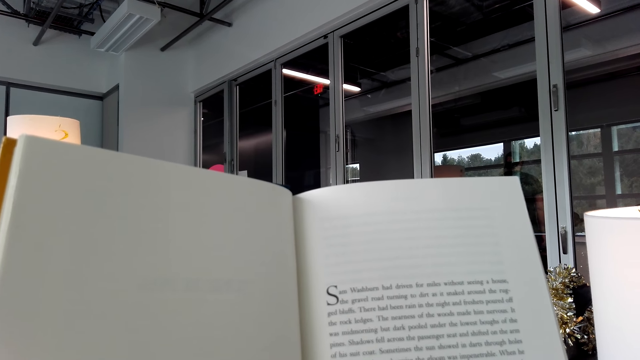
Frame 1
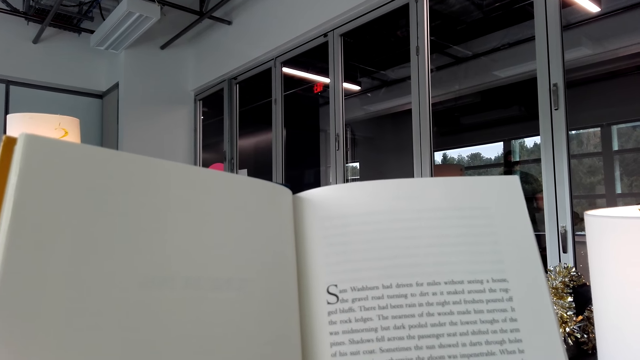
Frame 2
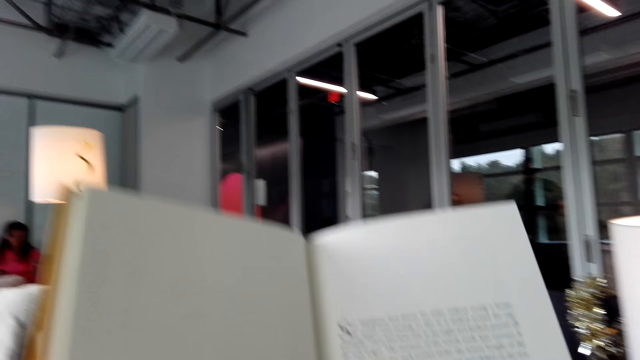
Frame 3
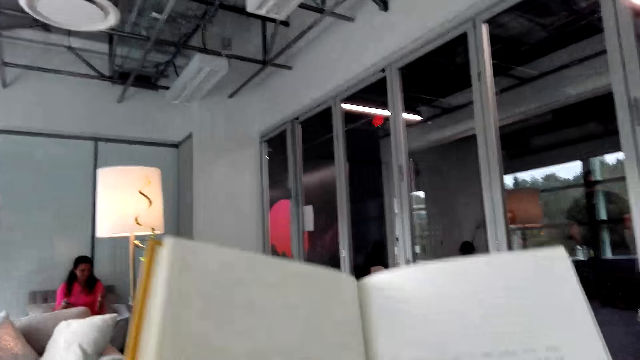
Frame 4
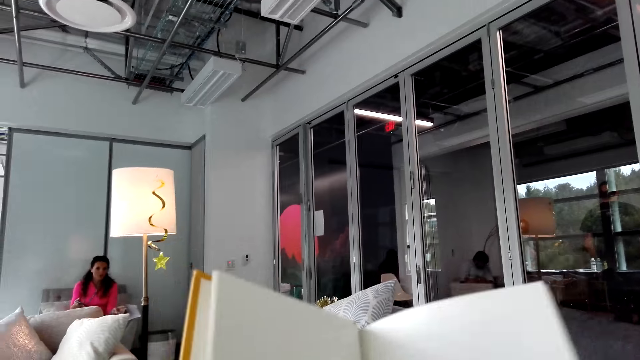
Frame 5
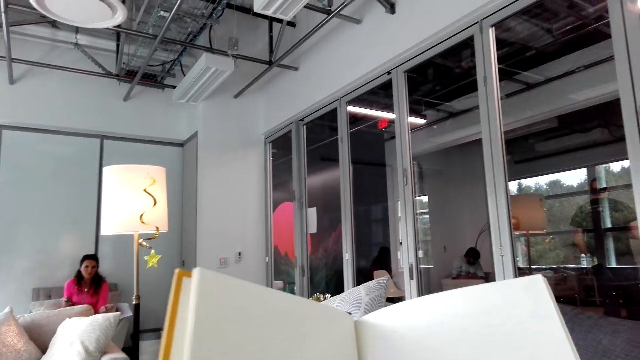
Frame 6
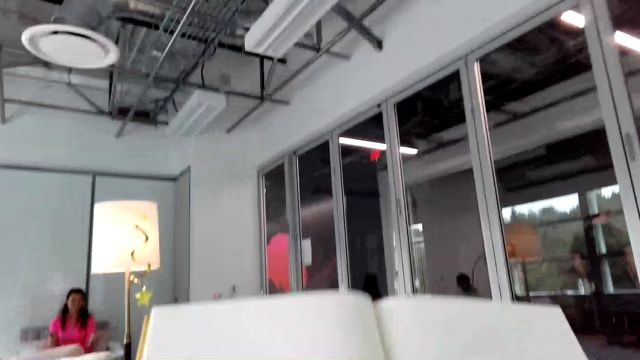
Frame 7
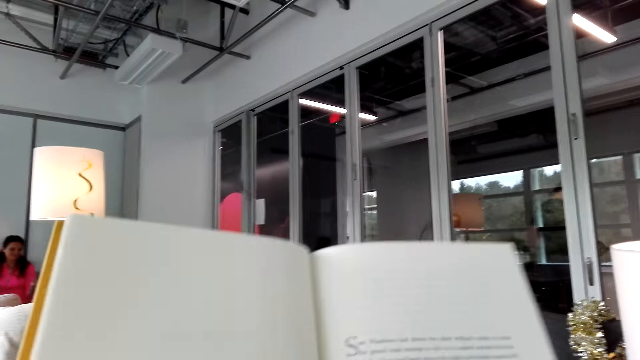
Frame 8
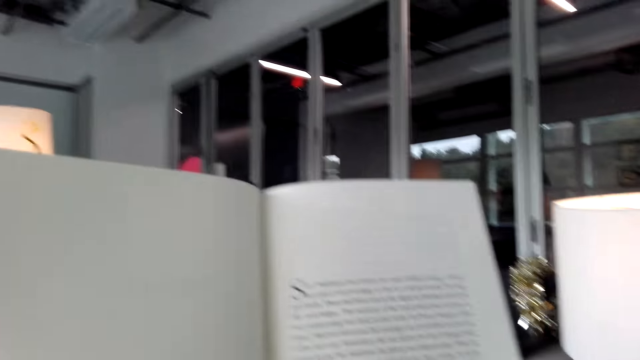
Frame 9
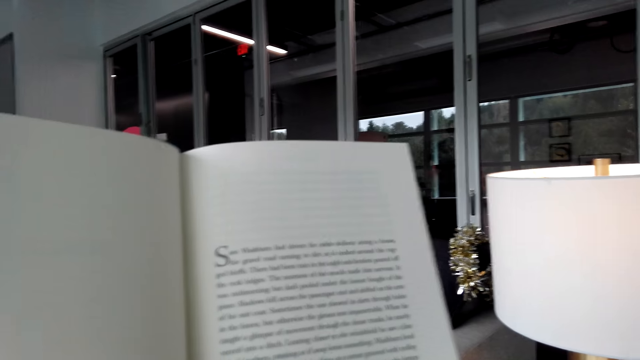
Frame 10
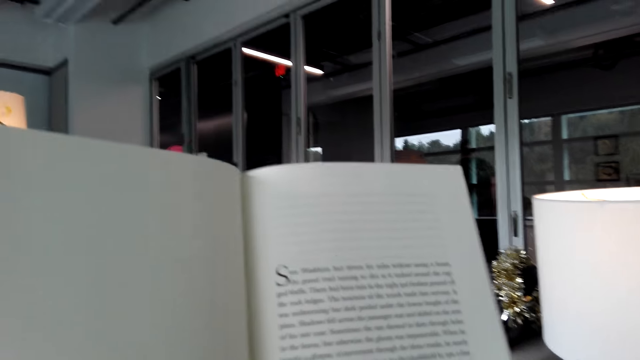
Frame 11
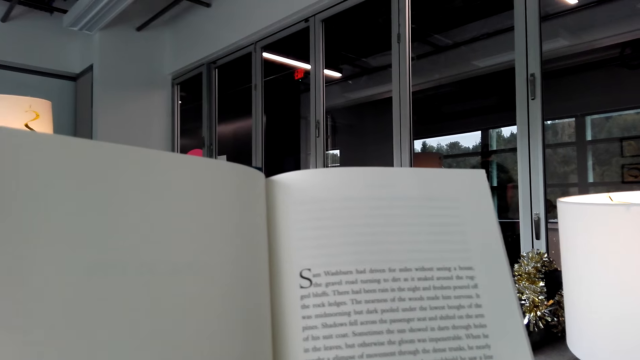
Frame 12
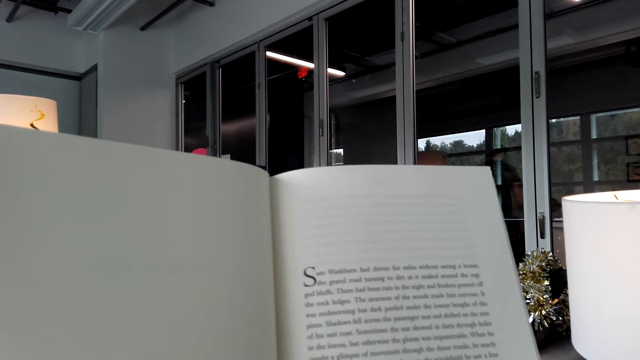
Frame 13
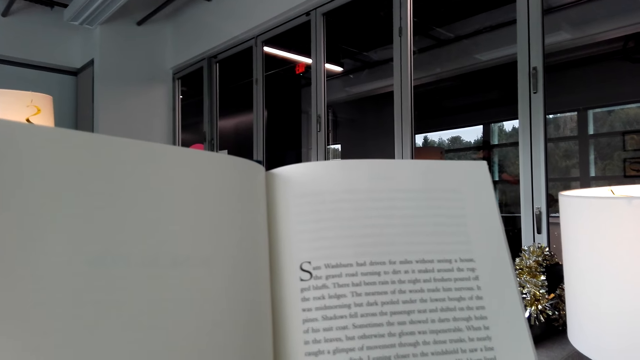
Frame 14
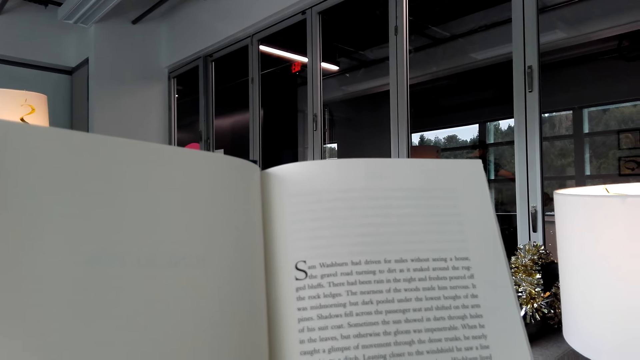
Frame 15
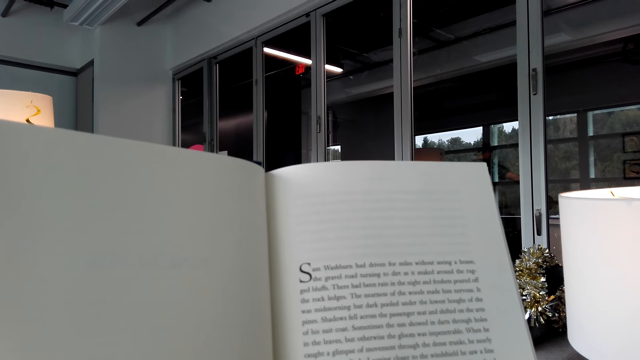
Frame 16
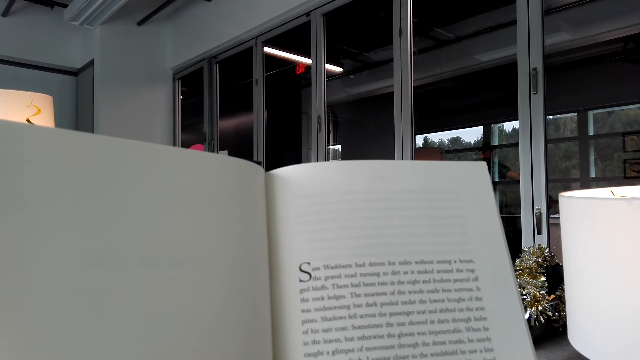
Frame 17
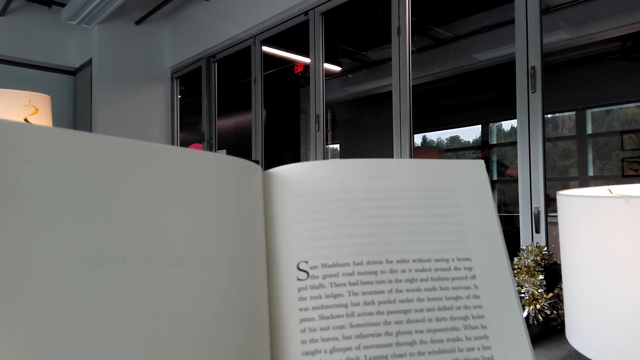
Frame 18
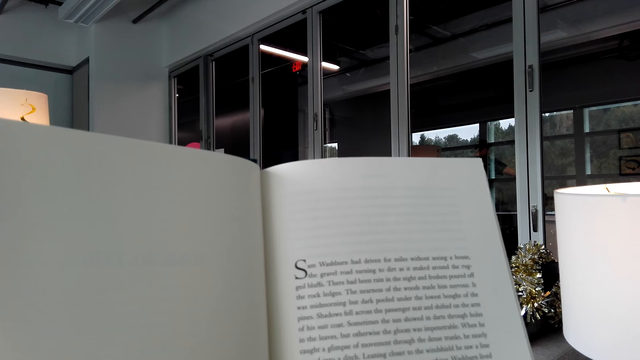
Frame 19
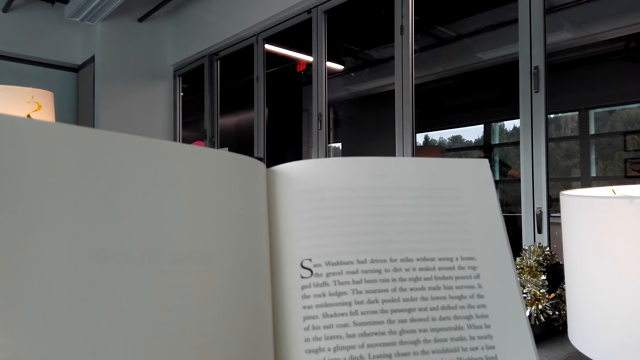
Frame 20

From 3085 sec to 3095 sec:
The camera wearer lowers the book. They lift the book. They read the book.

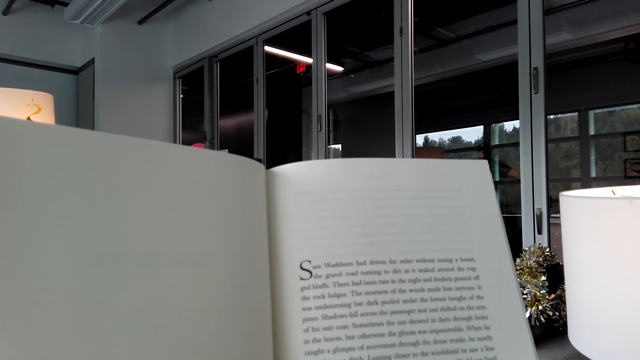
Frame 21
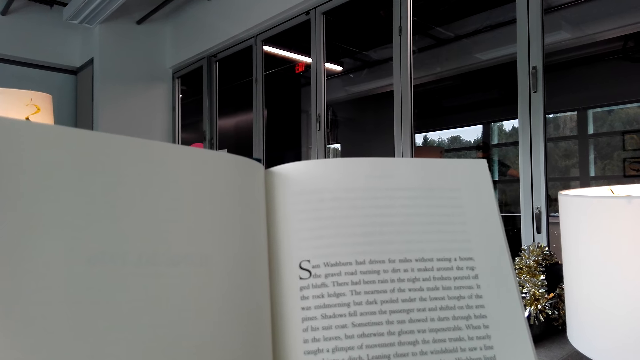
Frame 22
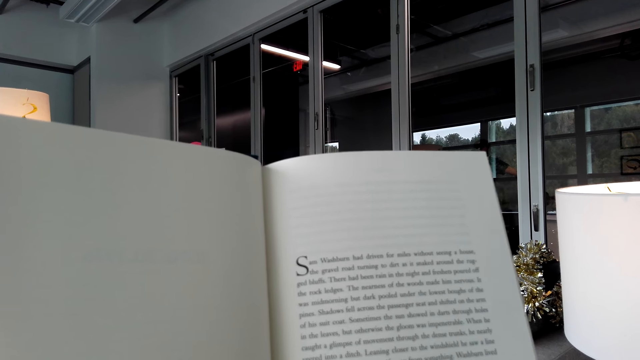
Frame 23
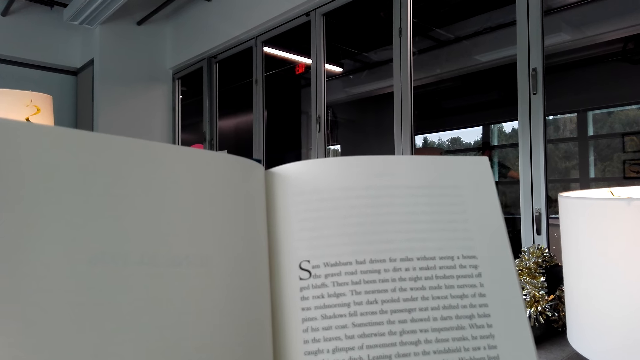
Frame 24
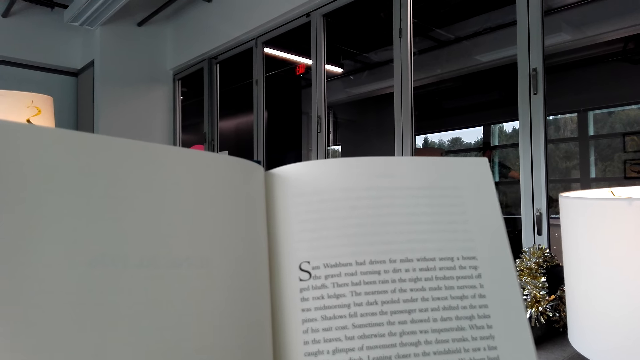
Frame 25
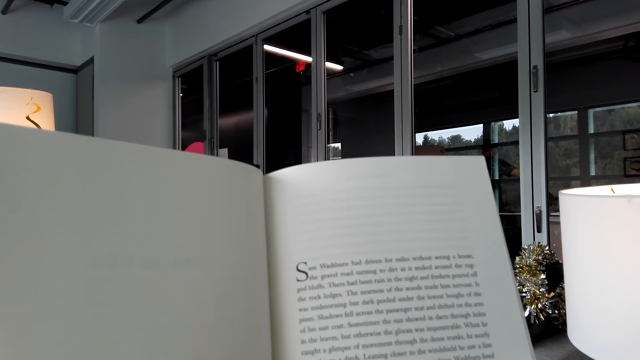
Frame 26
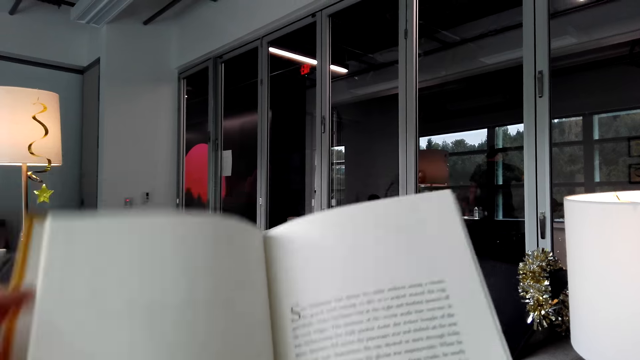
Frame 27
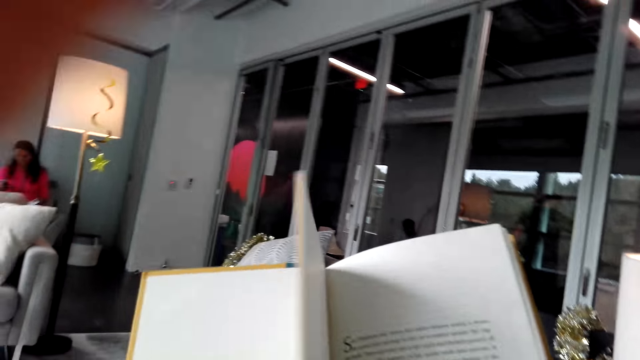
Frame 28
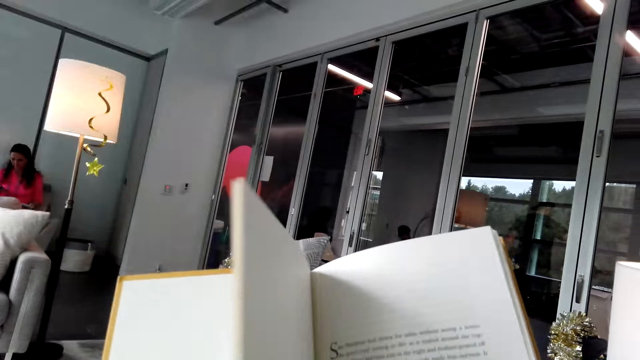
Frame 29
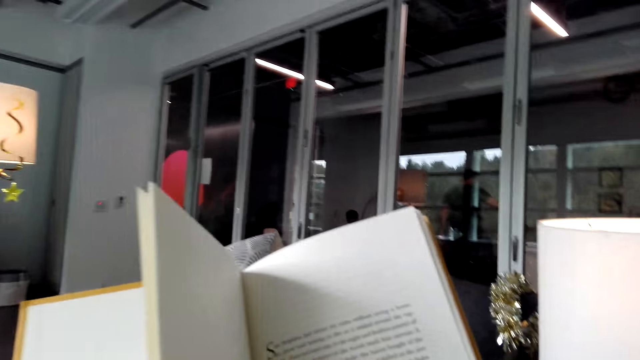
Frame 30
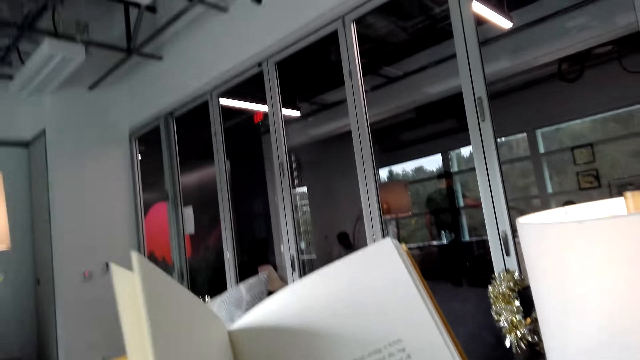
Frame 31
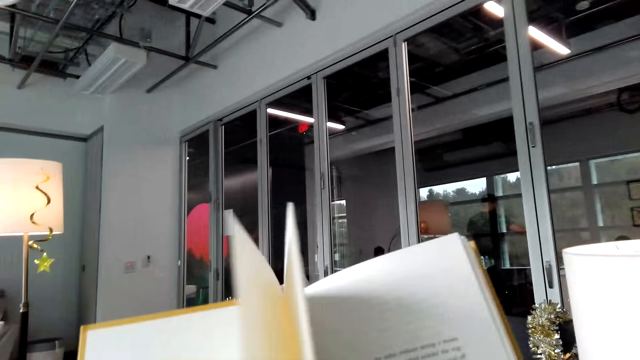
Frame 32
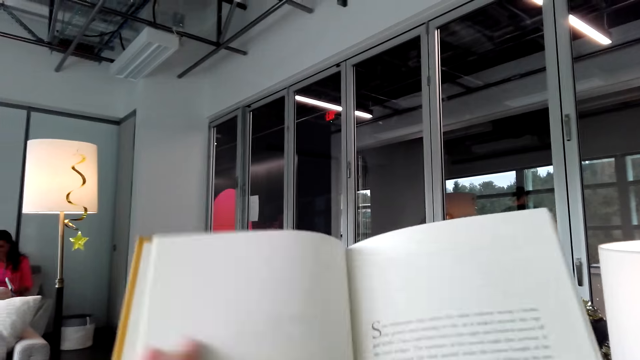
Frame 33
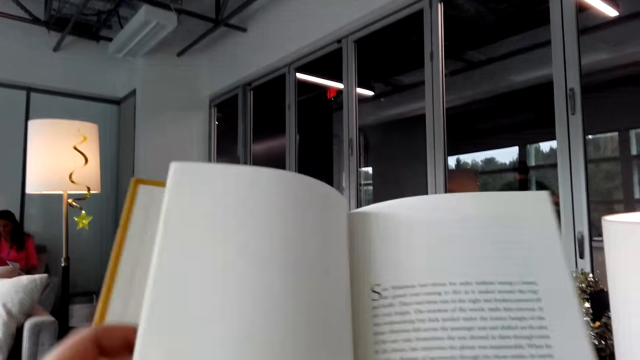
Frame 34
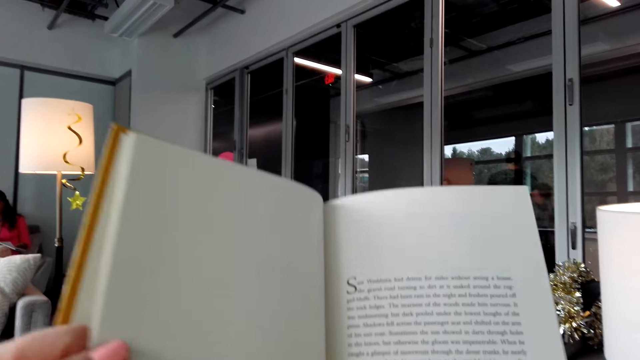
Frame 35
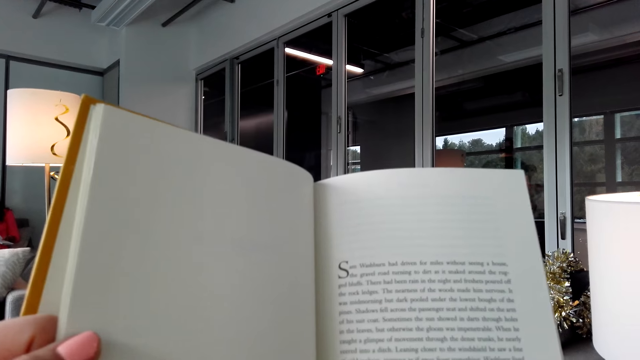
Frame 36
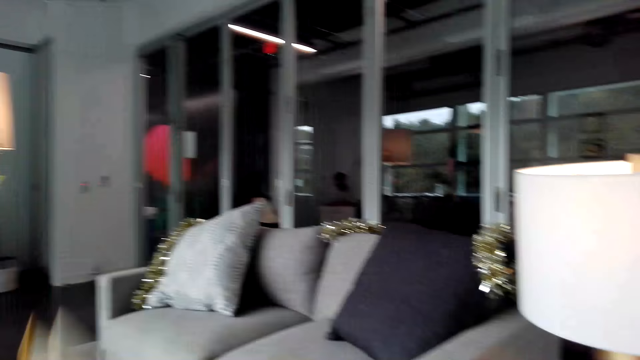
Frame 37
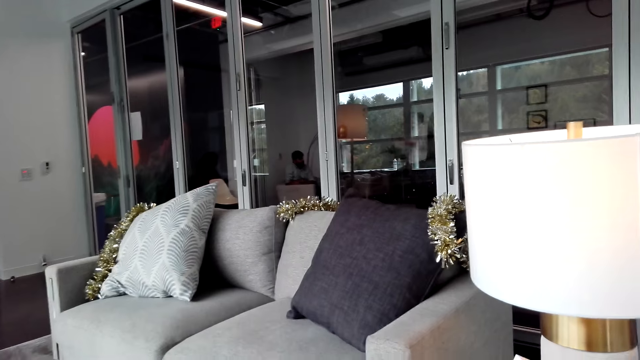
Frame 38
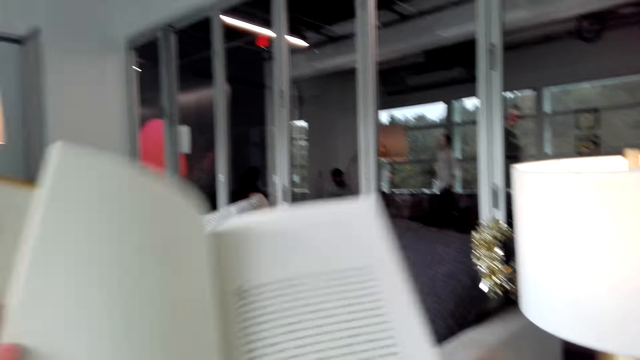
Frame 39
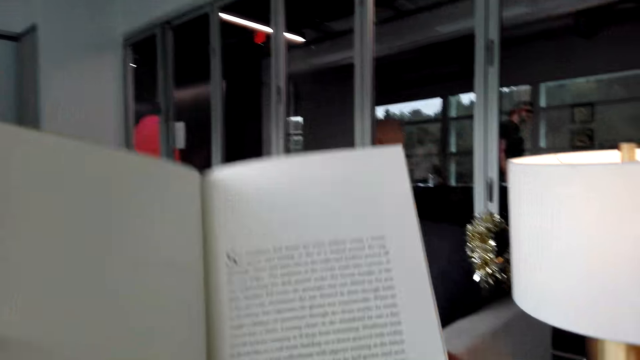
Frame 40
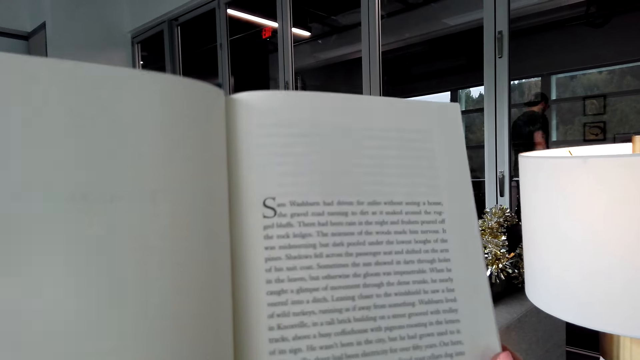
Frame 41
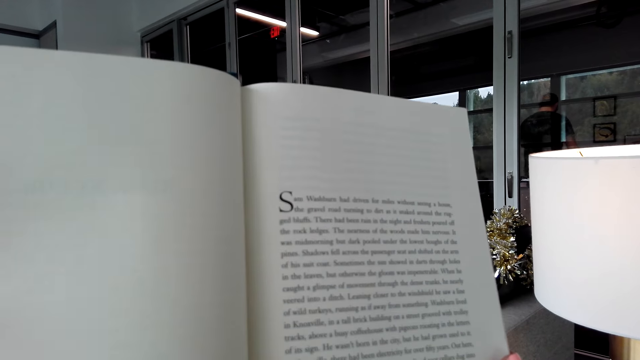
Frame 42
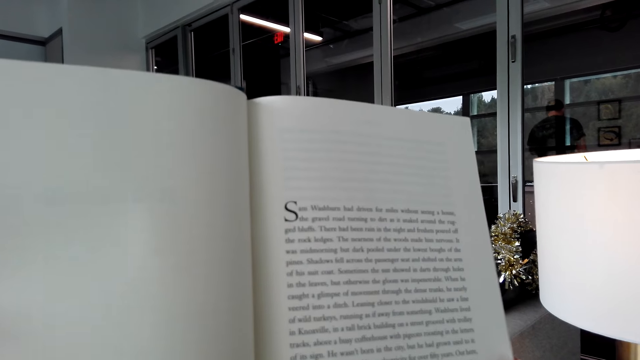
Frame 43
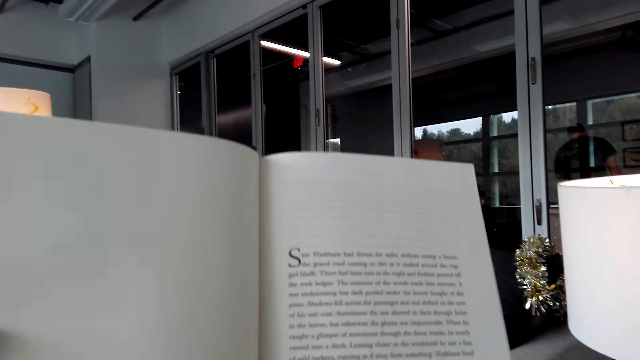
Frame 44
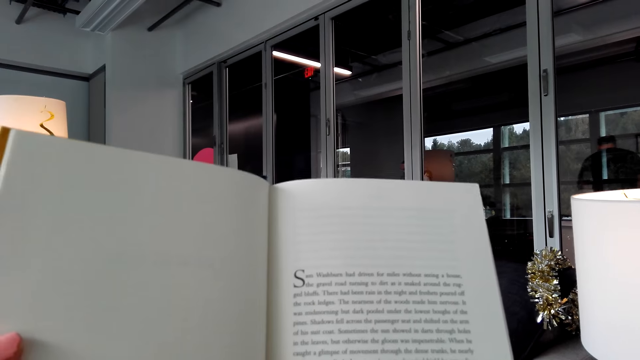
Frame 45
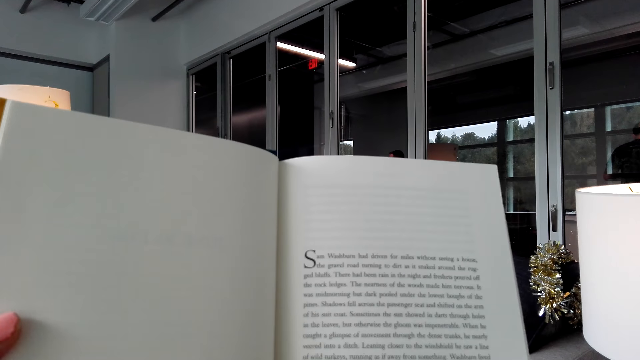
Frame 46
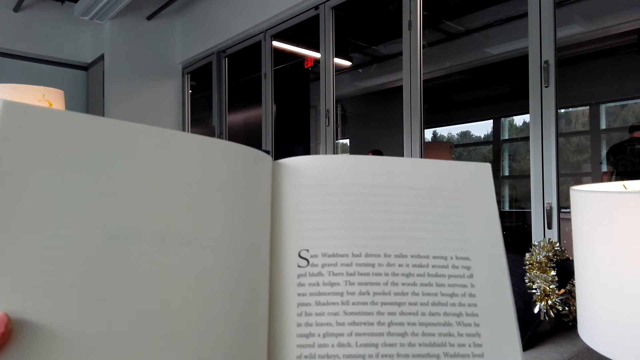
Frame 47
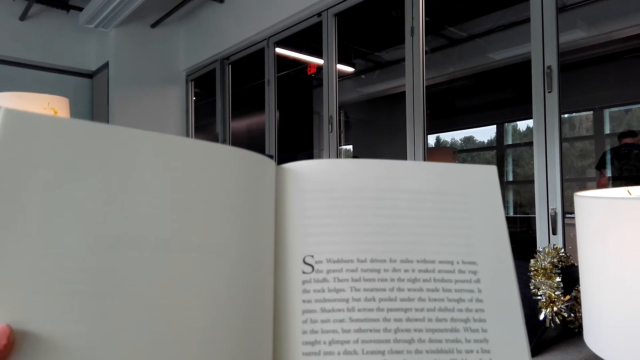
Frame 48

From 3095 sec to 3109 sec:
The camera wearer lowers the book. They move the left hand. They lift up the hand. They open the book. They hold the book with the left hand. They lower the book. They lift the book. They read the book.
